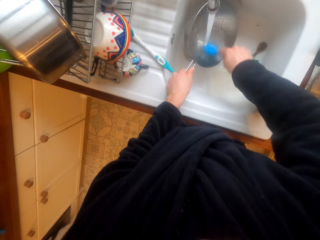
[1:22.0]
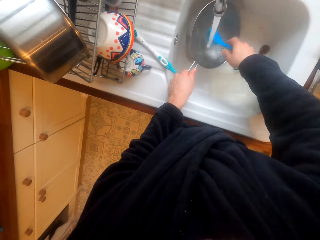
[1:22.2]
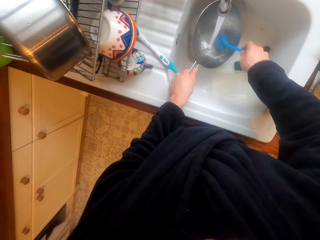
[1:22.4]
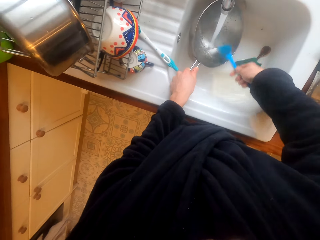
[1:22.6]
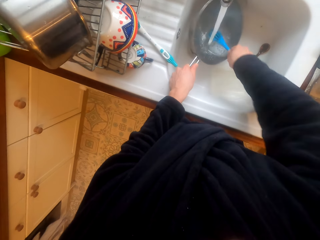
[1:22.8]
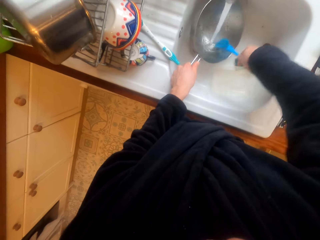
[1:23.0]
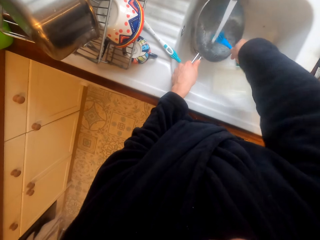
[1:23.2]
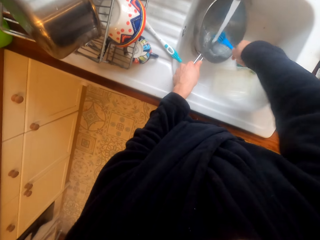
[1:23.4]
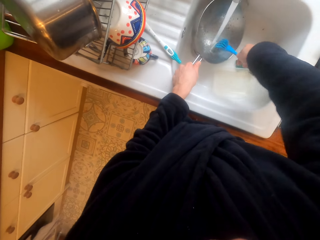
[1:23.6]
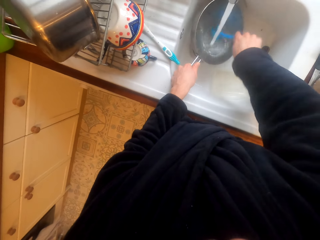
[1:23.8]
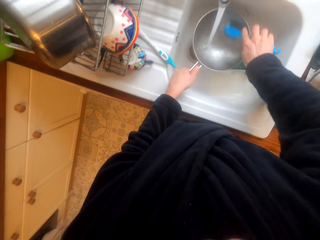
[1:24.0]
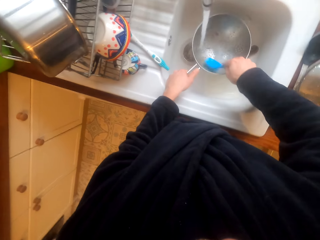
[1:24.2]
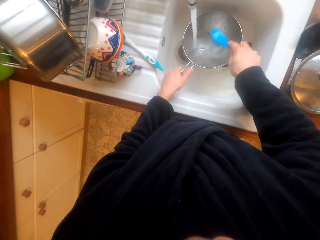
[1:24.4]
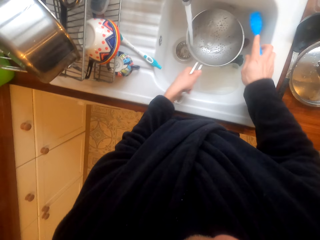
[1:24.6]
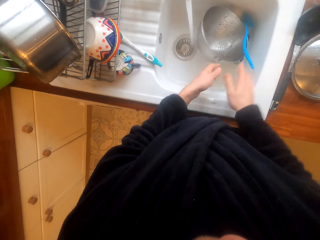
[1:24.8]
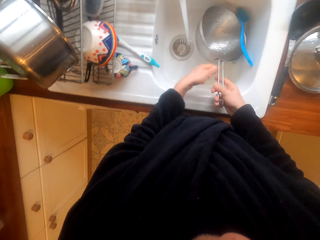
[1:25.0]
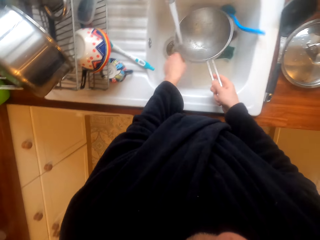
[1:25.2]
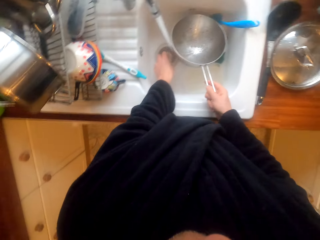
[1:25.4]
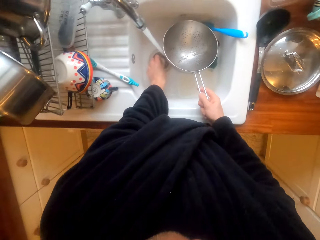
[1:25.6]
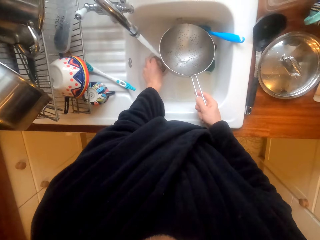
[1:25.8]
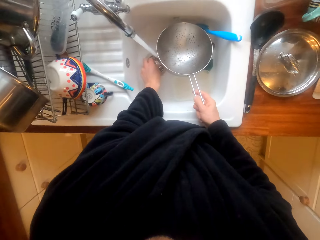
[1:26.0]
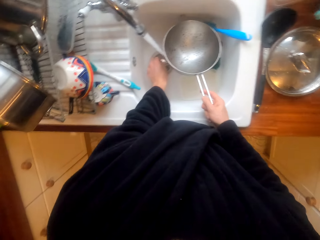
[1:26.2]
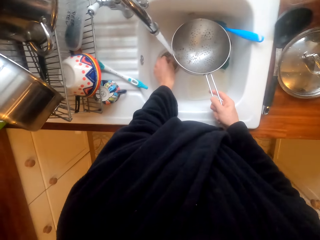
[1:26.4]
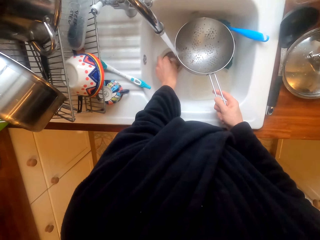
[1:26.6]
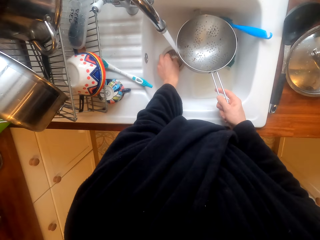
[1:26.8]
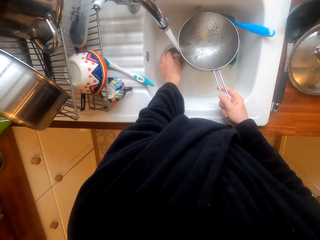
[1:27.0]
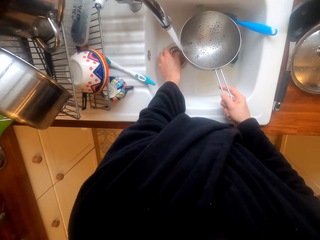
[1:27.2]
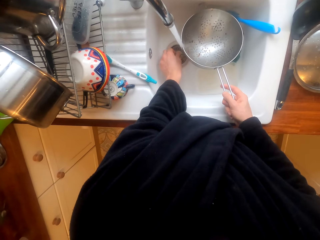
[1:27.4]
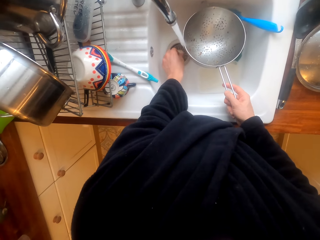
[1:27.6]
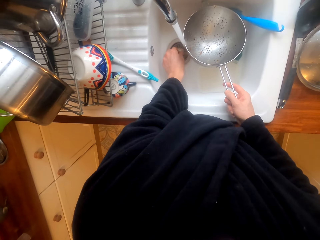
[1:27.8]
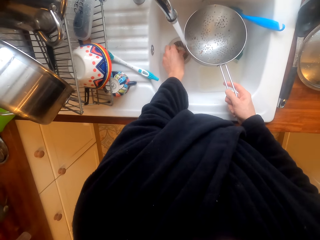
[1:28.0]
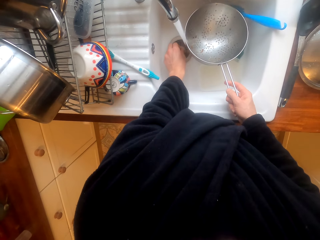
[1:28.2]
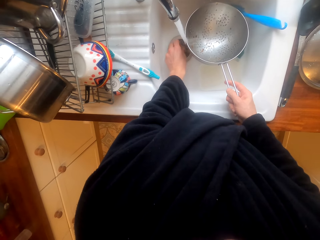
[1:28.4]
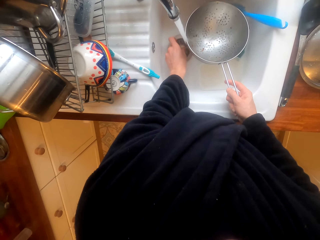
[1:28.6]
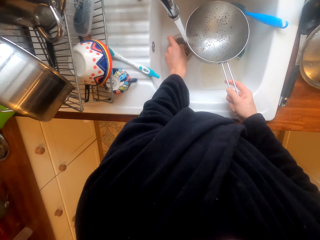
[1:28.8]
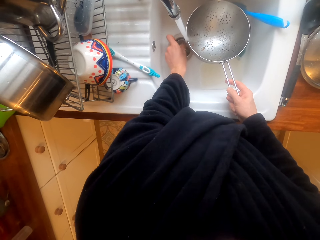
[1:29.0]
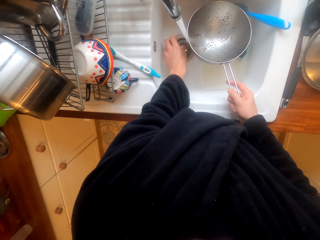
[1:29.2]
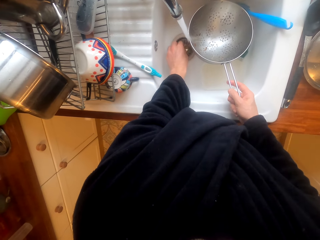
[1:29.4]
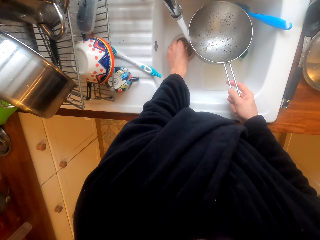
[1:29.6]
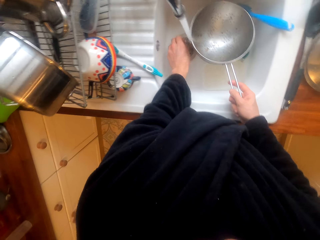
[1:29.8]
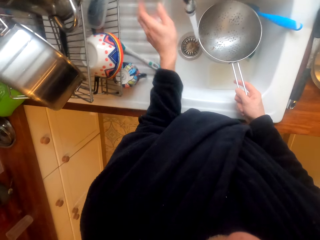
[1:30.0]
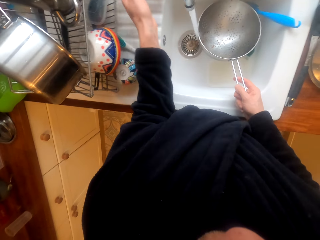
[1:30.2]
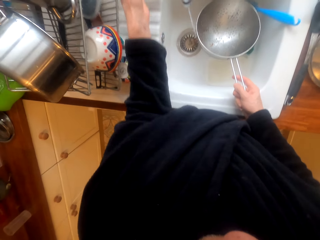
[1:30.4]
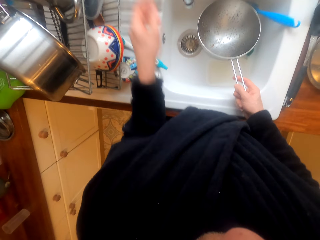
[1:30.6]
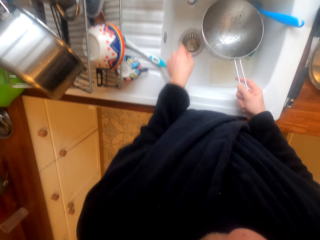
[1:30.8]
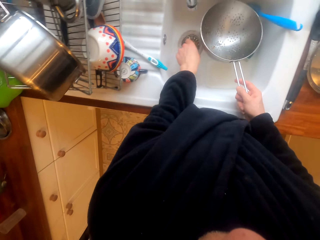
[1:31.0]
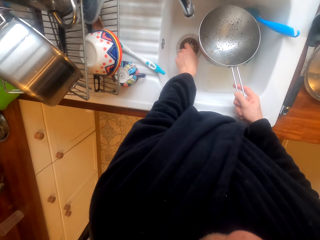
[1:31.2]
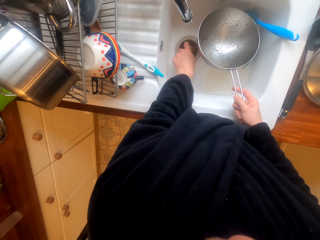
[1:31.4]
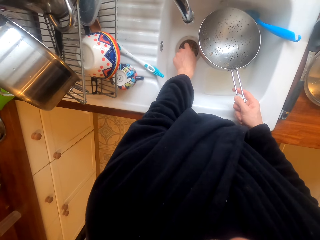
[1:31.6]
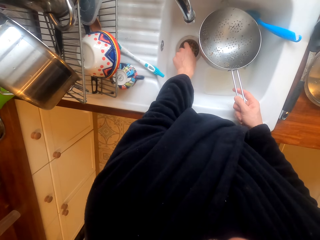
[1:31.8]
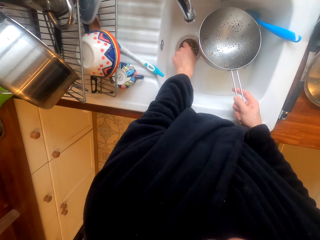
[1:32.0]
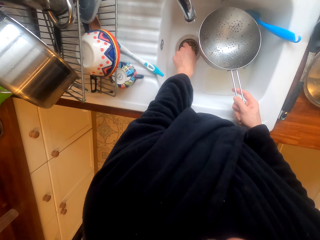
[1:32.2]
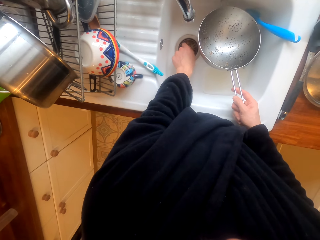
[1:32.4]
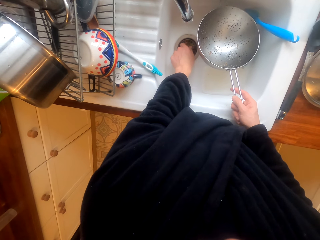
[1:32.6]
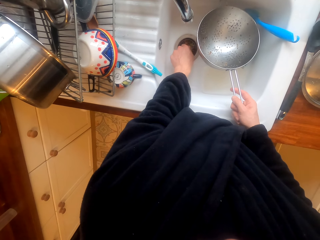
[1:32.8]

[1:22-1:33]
The camera wearer puts the brush down. They touch the sink. They adjust the sink. They lift up the hand. They touch the sink.

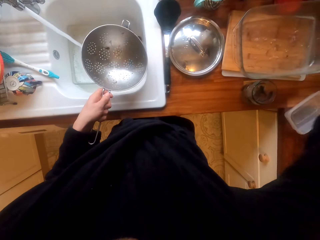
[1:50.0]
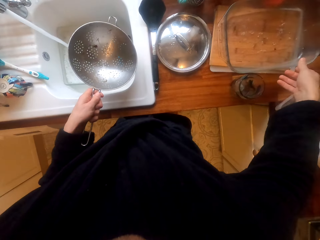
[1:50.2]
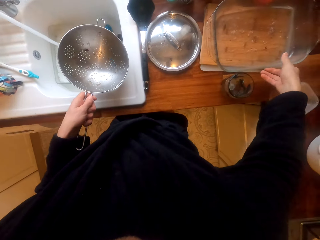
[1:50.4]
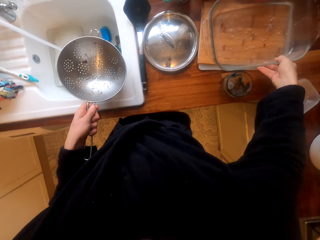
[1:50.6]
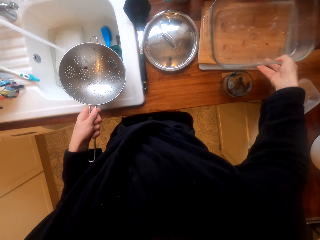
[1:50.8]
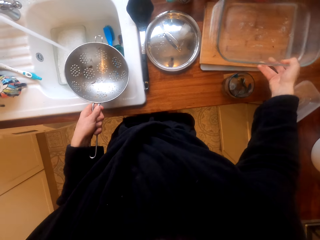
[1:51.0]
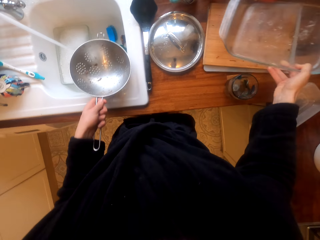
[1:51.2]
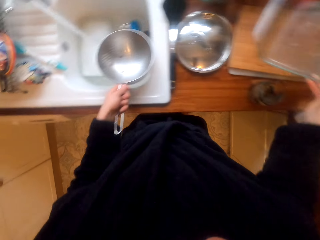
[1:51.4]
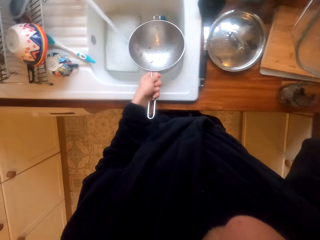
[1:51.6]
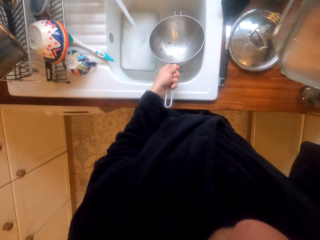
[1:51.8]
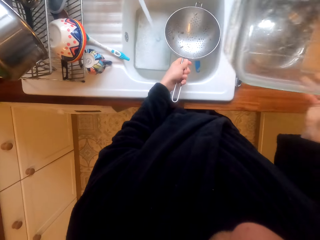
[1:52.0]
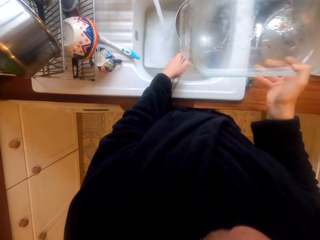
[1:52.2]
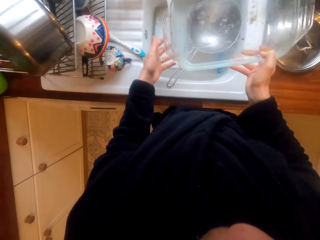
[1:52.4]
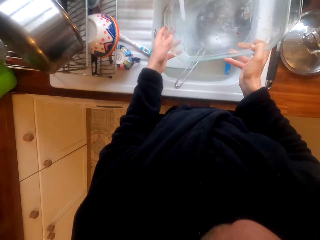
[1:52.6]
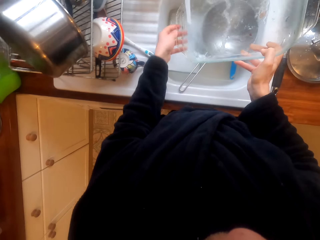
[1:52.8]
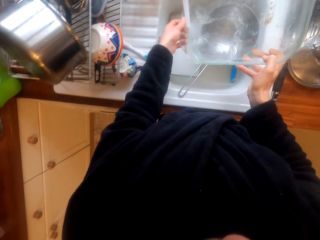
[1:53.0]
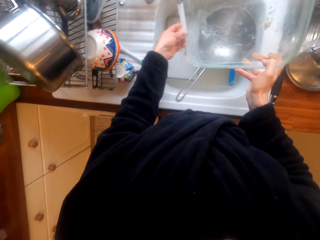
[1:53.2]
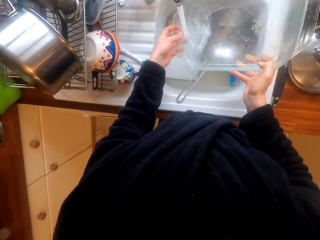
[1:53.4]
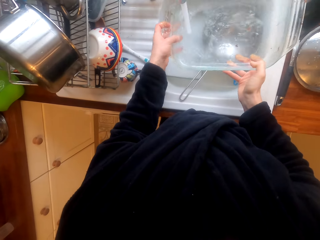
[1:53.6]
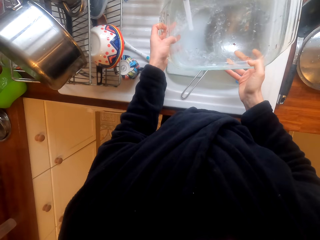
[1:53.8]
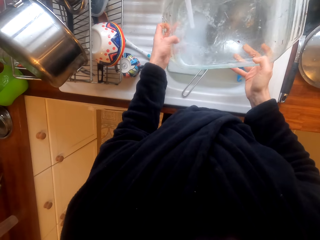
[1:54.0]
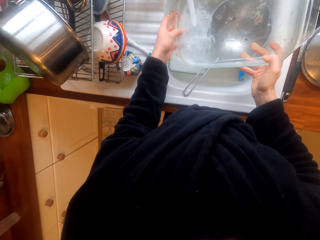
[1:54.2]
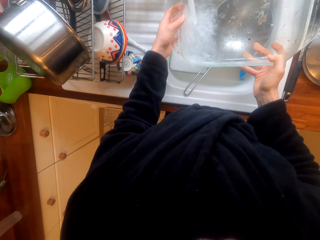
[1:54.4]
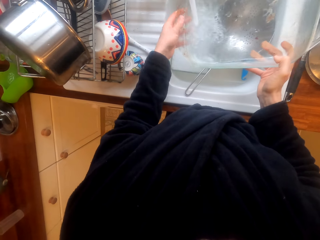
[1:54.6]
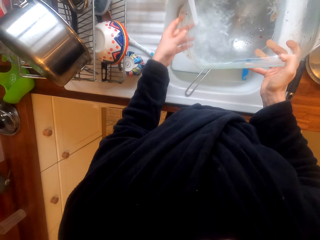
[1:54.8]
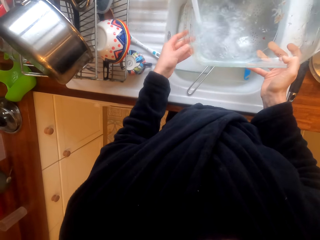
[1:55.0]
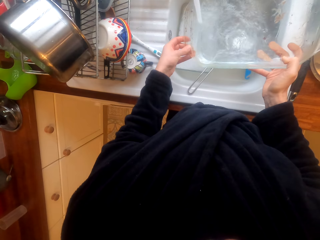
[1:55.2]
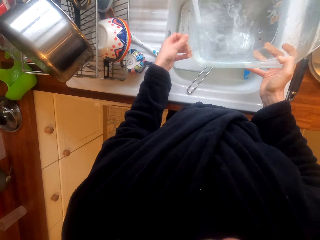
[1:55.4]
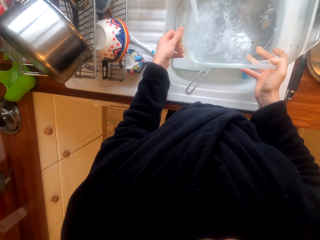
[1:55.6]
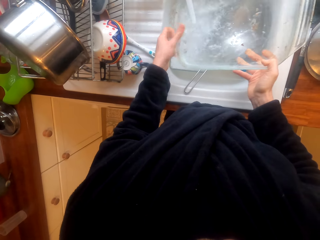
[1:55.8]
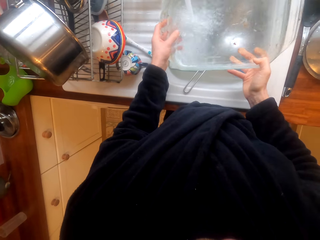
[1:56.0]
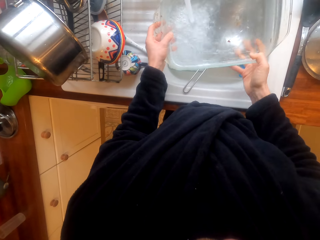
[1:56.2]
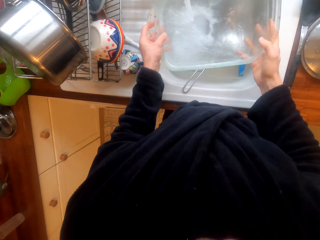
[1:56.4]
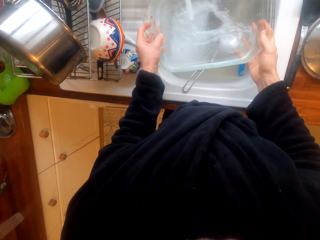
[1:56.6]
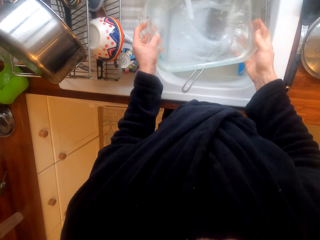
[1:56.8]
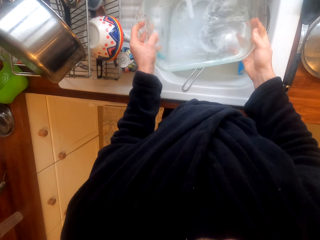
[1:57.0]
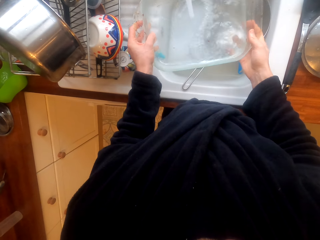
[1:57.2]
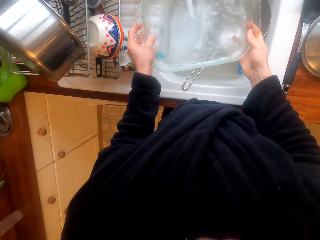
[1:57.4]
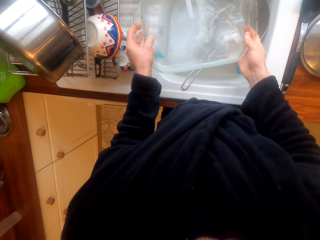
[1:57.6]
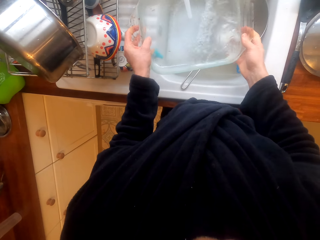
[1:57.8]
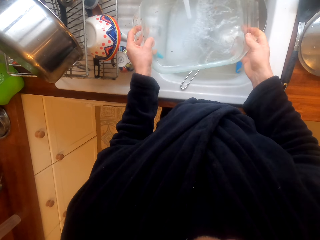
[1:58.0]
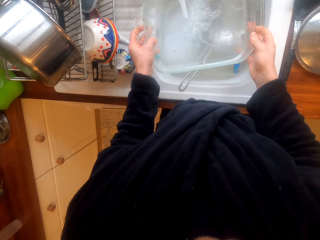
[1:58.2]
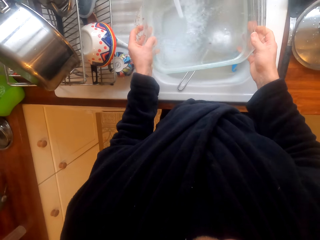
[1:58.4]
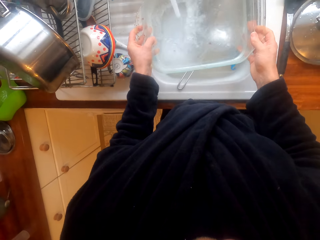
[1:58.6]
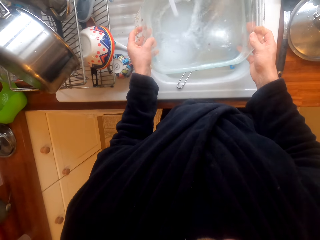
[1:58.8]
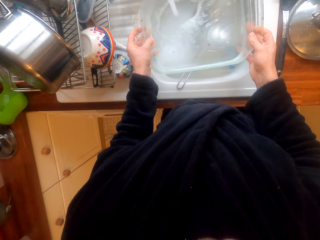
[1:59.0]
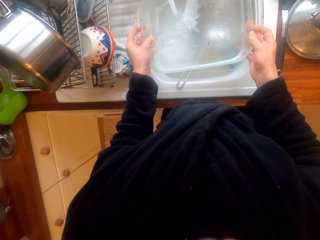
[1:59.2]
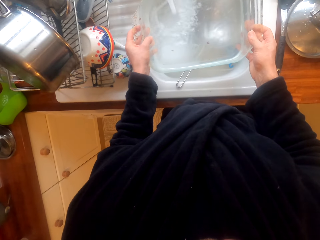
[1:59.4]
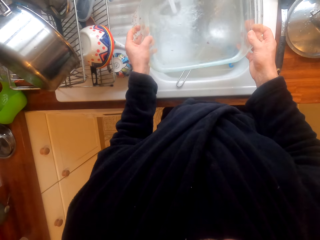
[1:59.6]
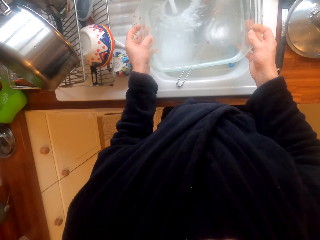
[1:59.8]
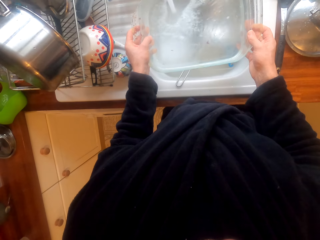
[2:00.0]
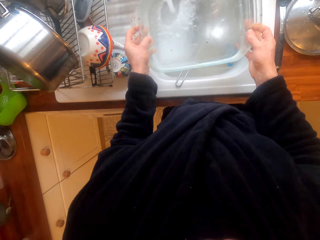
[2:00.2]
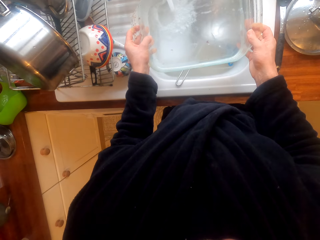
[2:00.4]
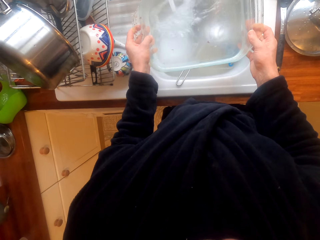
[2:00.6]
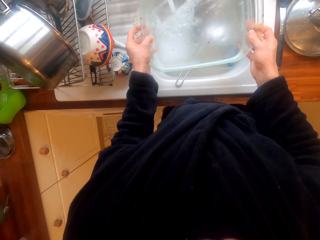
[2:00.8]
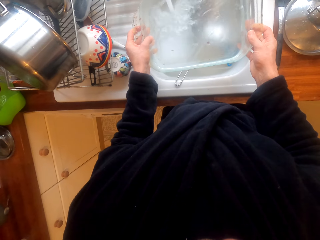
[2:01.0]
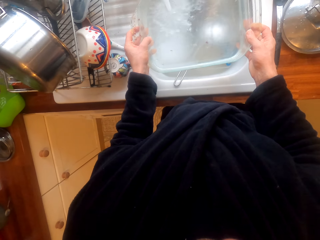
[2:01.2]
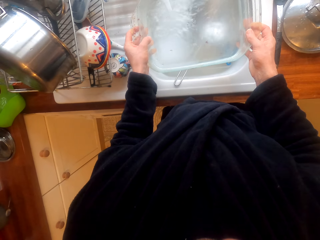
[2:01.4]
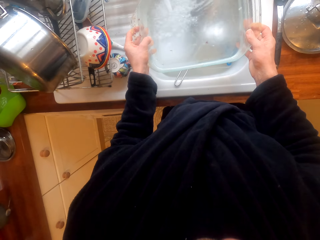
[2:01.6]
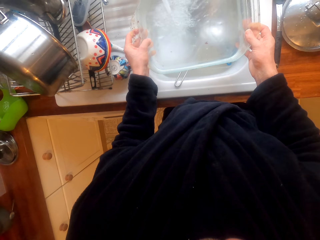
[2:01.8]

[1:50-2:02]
The camera wearer puts the sieve in the sink. They pick up a glass bowl or dish. They clean the dish. They put water into the bowl. They fetch water.
